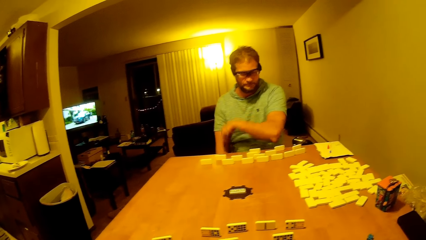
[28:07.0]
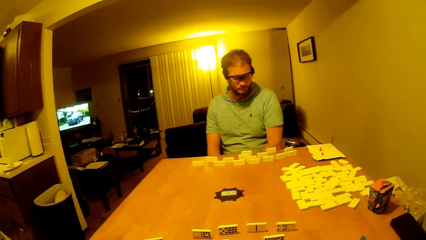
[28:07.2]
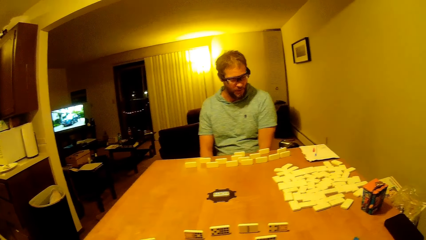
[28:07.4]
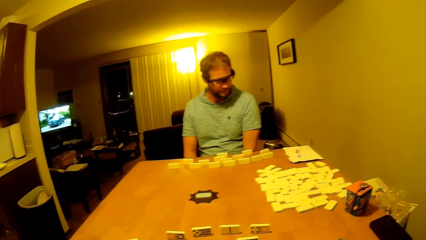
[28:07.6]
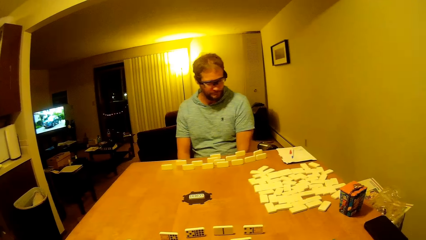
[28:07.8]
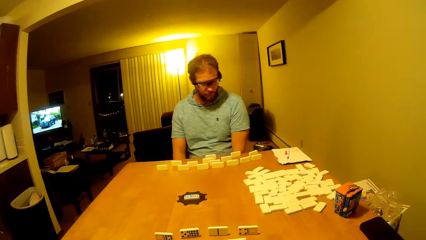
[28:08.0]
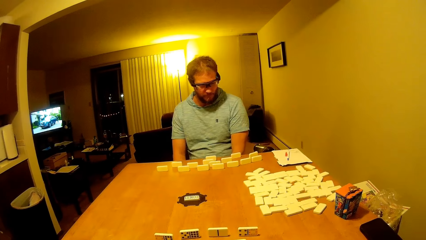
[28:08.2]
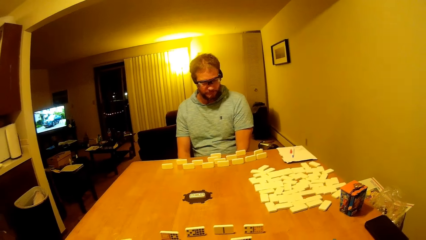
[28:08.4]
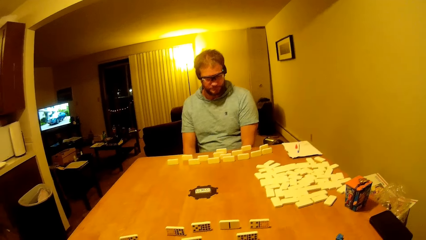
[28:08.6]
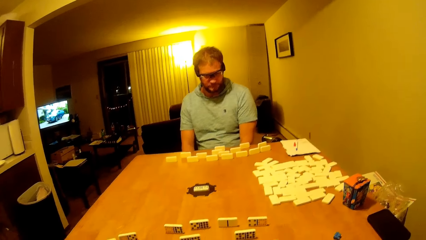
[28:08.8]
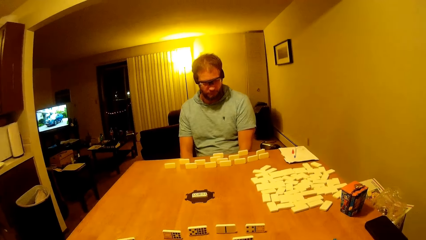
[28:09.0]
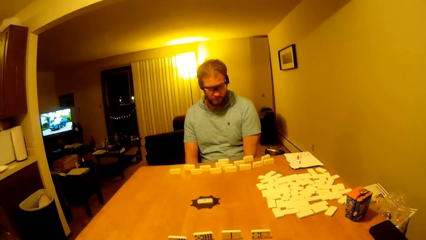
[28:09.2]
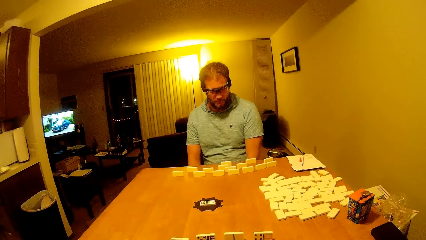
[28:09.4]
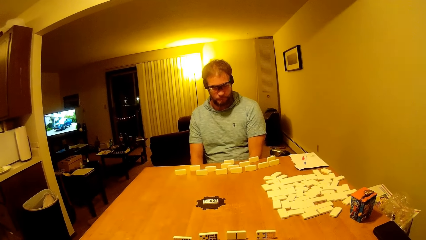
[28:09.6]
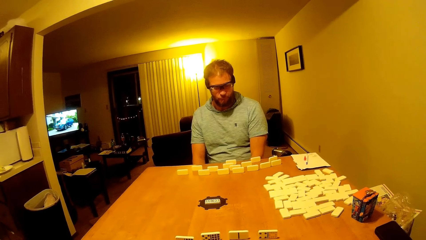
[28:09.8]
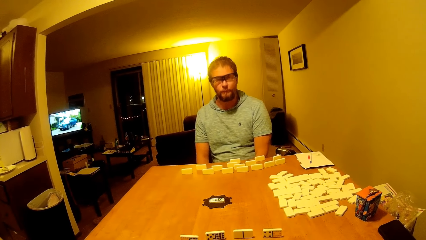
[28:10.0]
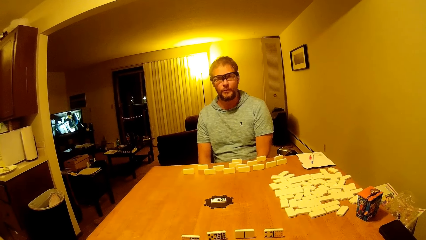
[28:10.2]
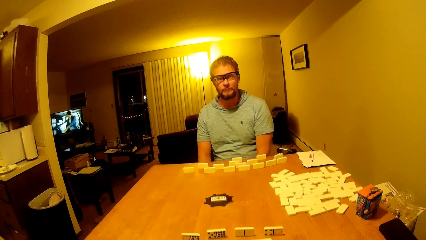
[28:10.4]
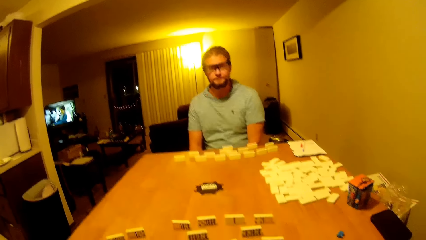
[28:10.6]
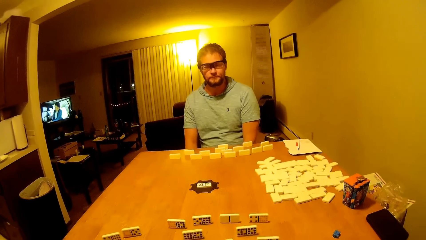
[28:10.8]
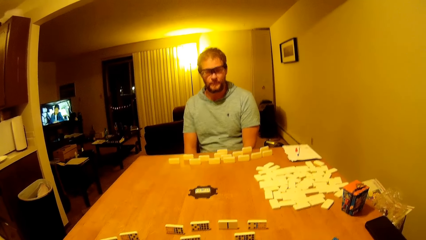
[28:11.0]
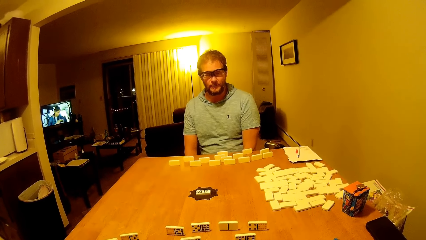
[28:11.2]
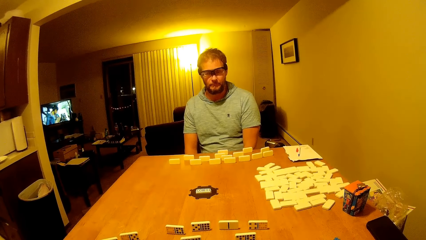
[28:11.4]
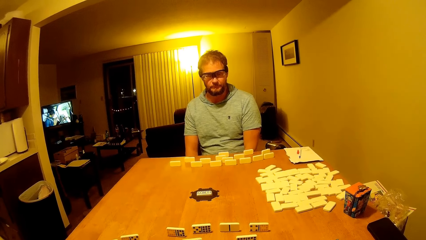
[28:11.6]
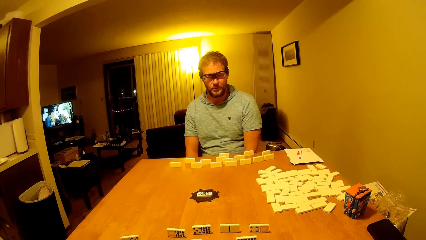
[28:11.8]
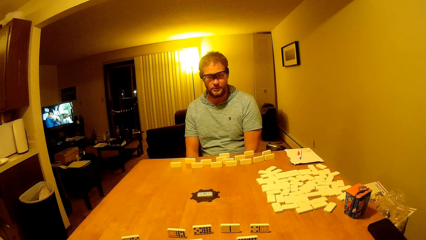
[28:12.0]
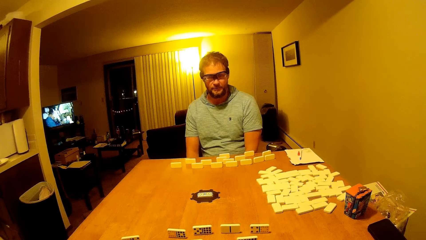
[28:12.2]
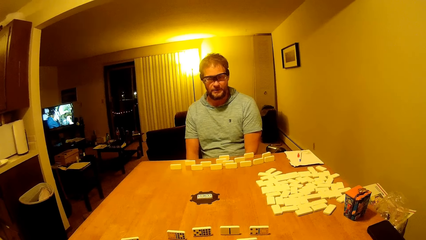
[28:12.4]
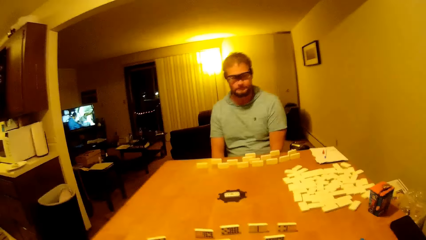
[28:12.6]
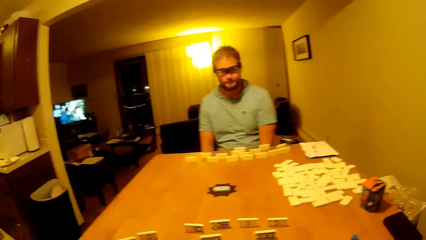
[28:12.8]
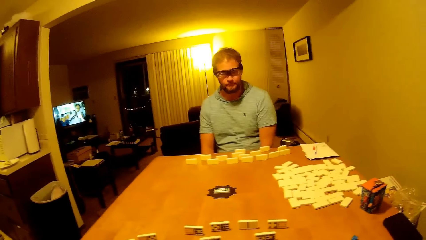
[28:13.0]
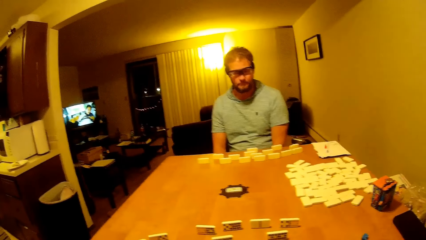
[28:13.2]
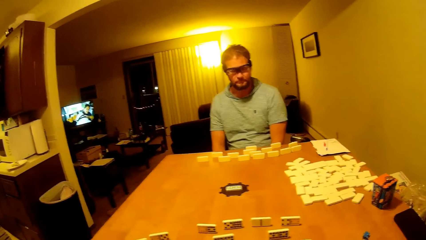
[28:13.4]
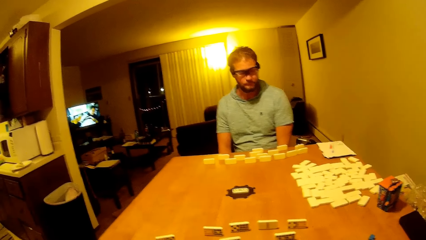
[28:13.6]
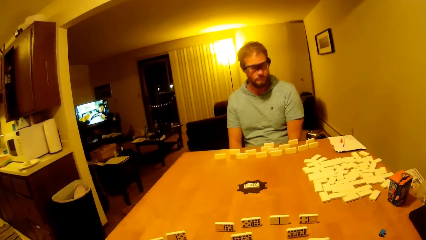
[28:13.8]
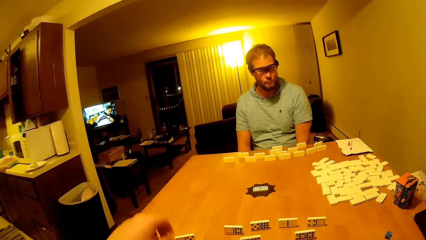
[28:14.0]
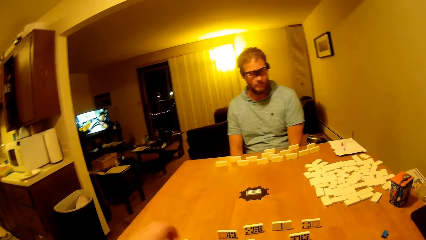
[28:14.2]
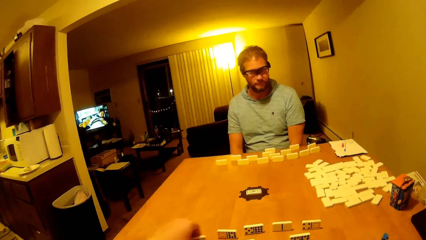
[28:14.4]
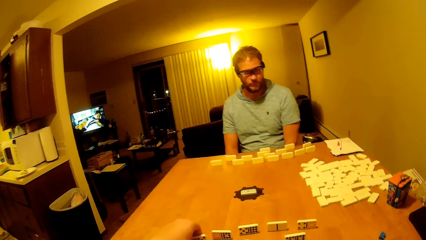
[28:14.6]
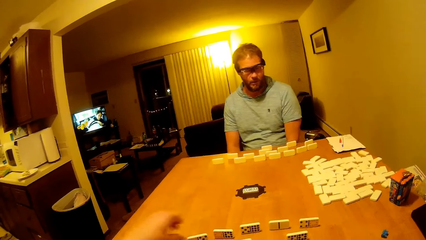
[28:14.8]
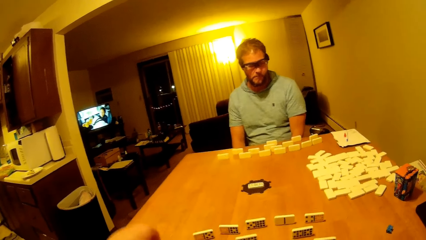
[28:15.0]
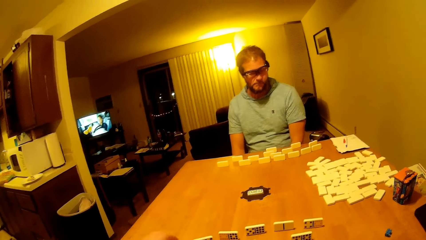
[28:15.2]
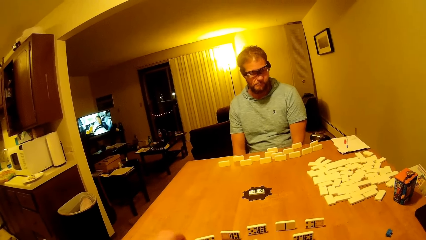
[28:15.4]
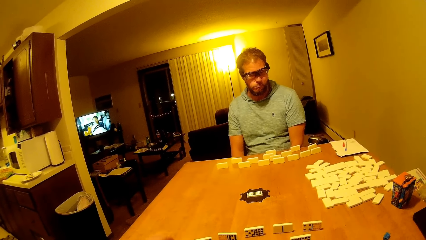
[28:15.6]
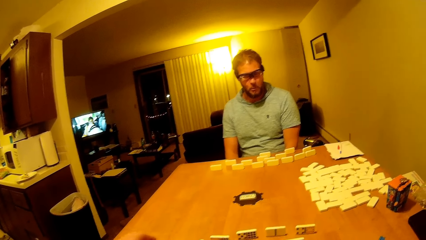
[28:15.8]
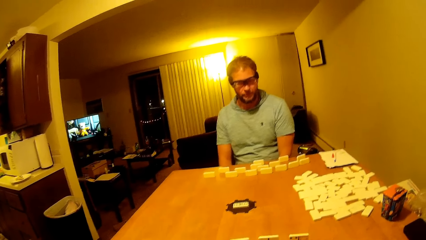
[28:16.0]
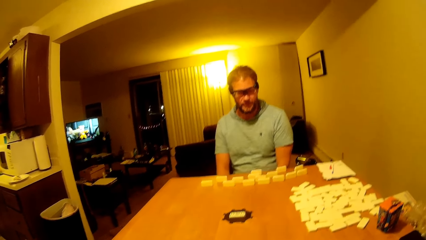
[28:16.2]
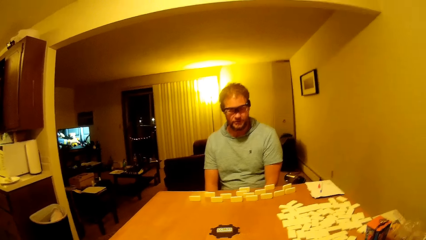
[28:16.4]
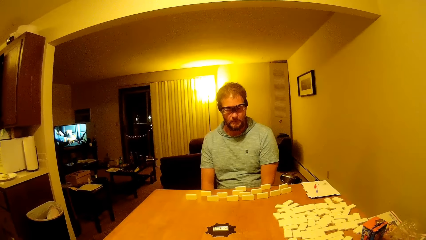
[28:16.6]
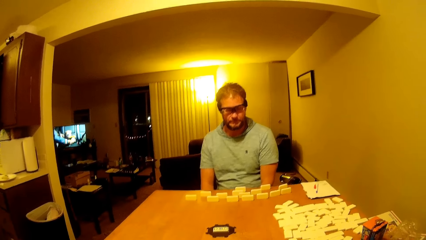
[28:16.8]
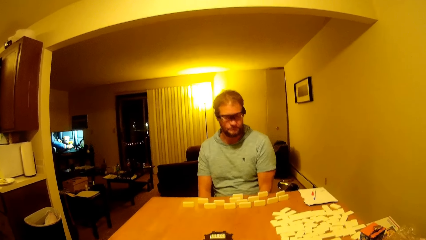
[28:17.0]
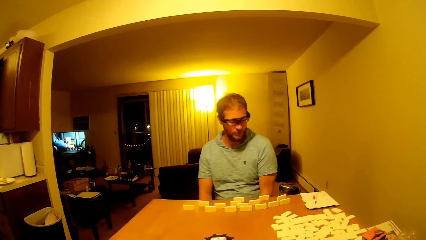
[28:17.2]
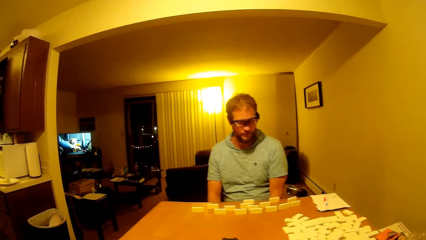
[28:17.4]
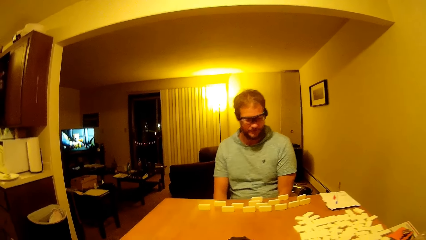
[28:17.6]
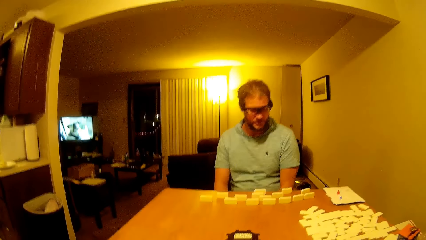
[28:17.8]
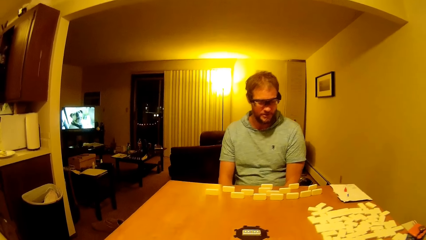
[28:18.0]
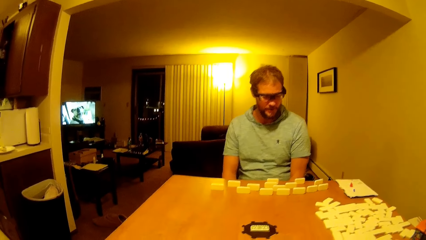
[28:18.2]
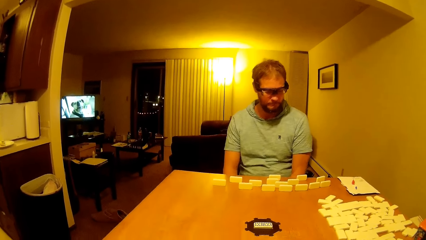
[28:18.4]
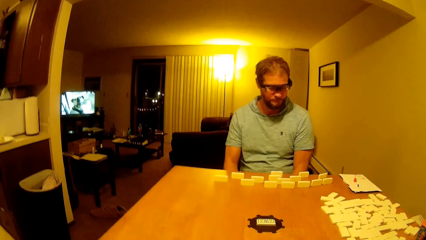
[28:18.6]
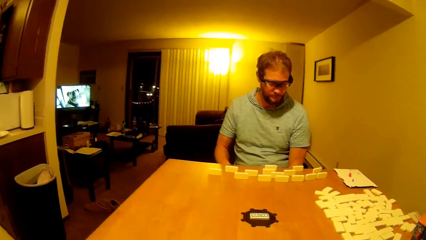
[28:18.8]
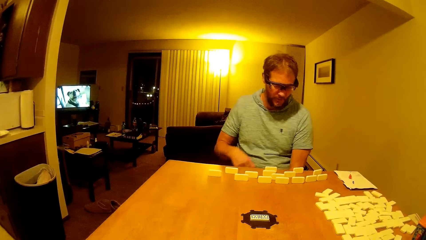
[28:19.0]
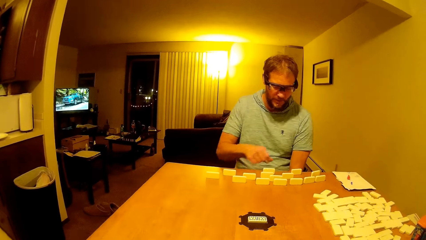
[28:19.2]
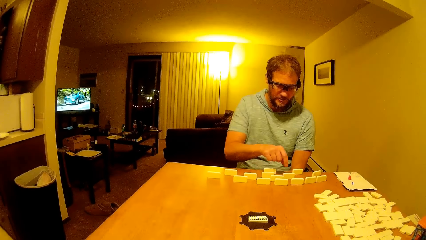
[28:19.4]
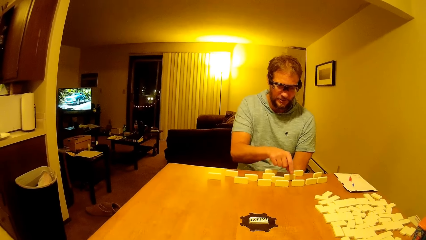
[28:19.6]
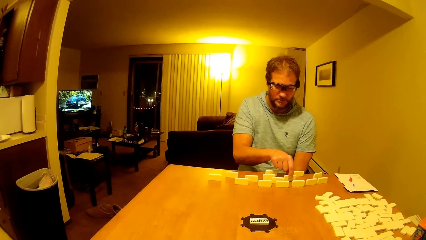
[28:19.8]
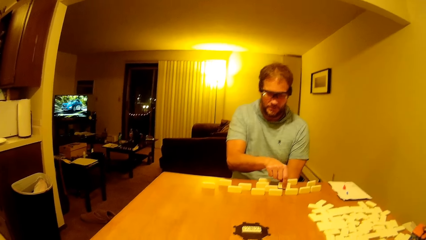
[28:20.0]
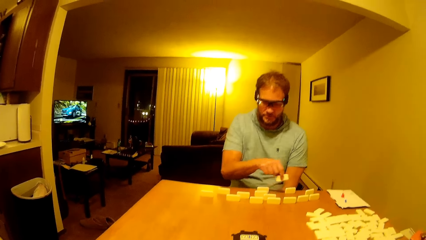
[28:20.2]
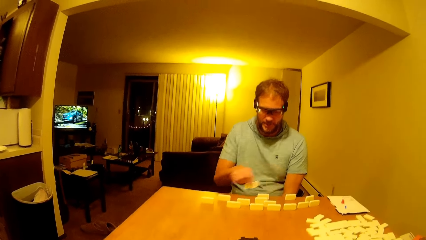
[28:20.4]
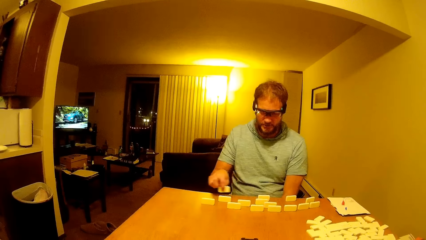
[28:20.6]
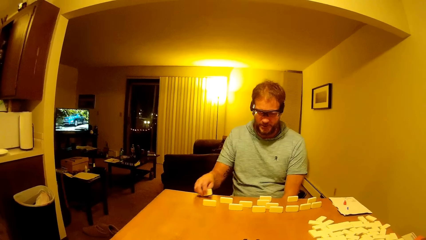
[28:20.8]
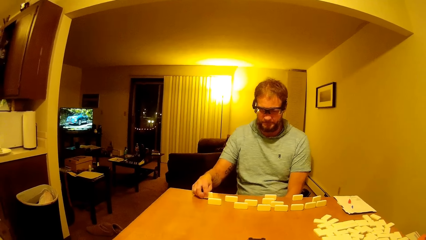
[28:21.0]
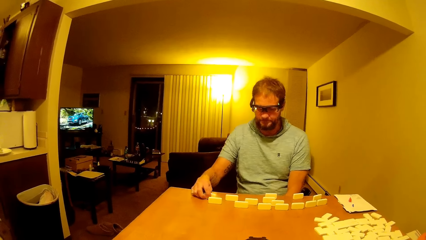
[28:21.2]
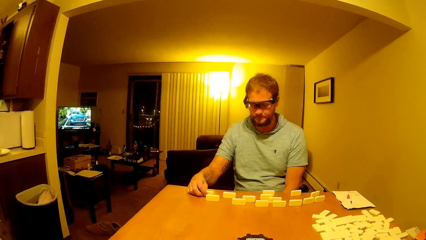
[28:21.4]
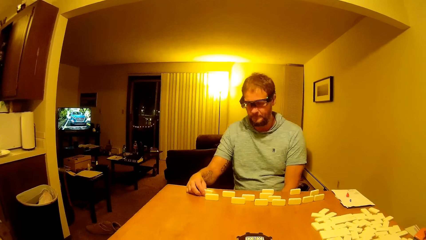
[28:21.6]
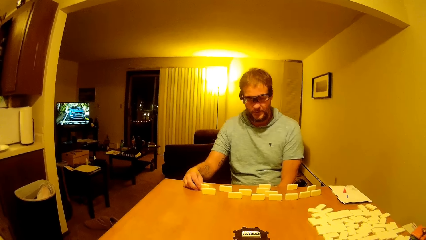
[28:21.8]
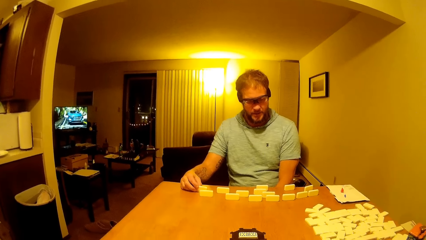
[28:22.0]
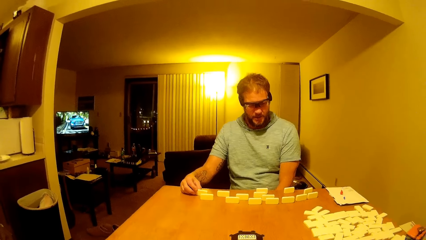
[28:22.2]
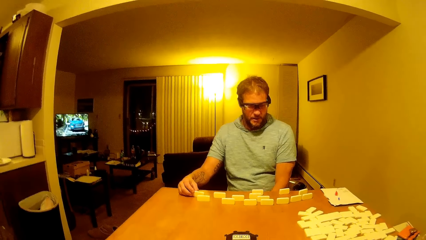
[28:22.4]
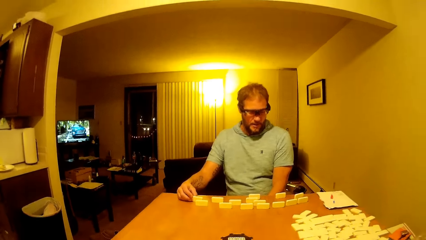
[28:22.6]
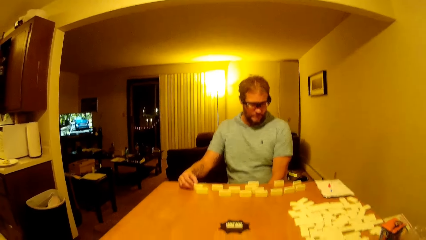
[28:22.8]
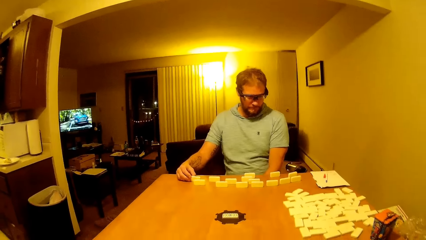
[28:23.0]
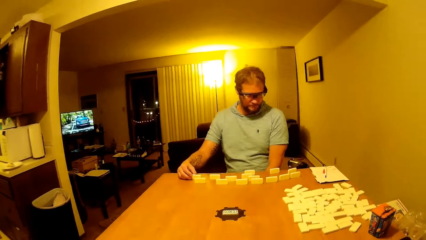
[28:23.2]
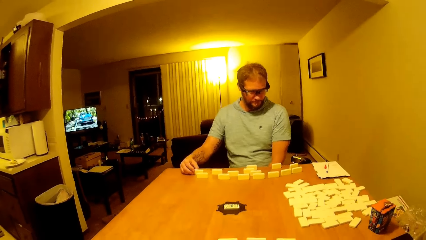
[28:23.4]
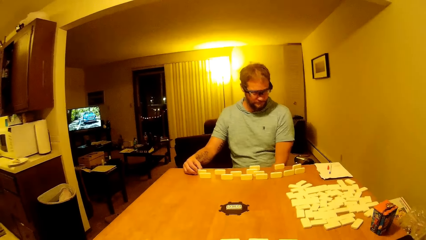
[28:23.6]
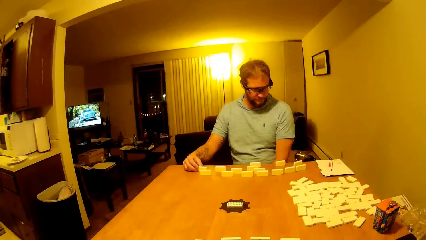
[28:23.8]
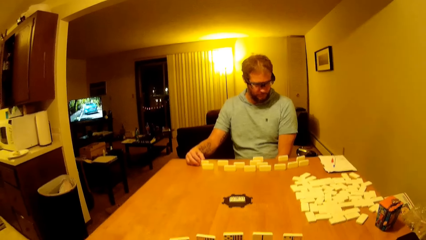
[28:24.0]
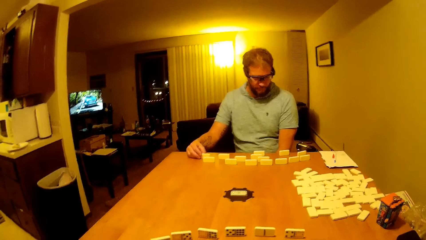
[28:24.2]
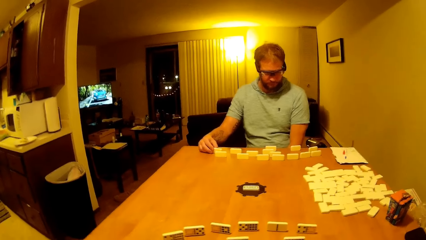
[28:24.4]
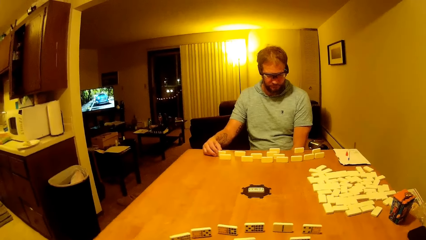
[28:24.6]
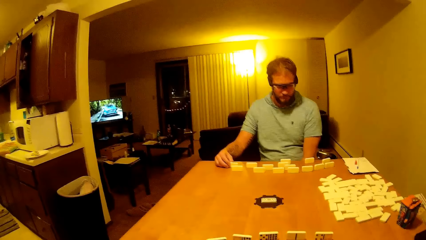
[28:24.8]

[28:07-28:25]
A man puts a hand down. The camera wearer lifts a hand forward. The man moves the dice.
